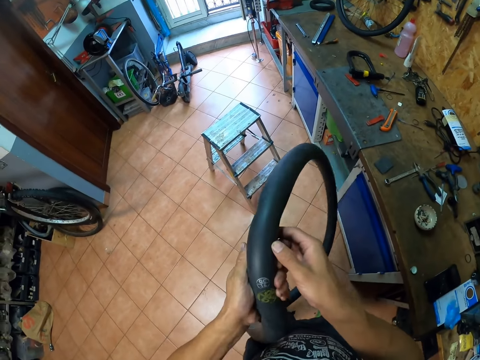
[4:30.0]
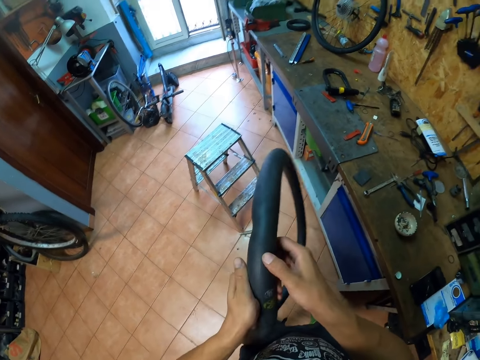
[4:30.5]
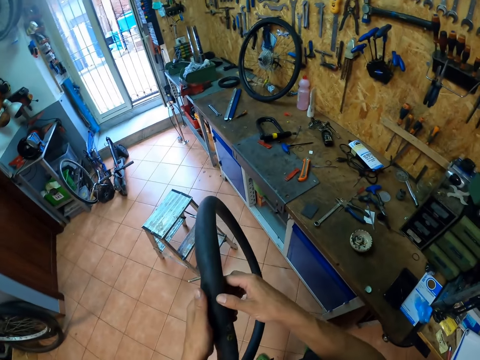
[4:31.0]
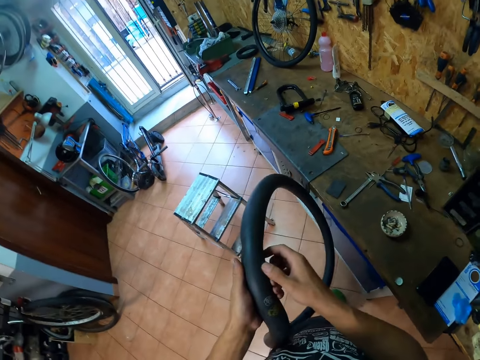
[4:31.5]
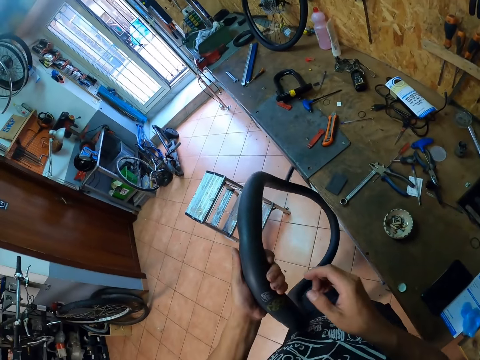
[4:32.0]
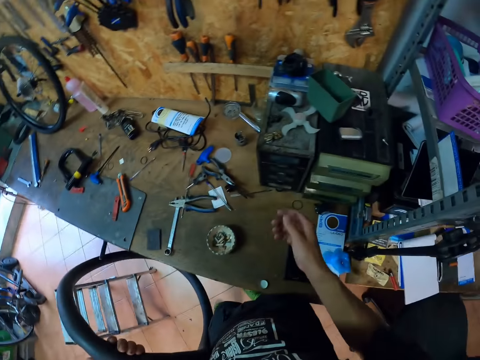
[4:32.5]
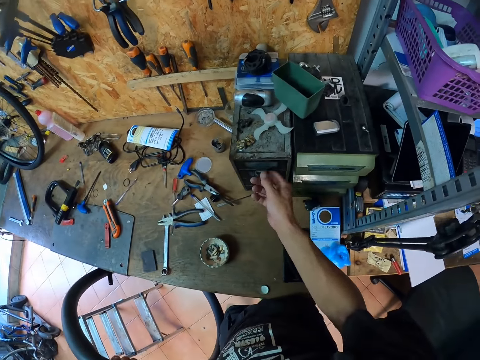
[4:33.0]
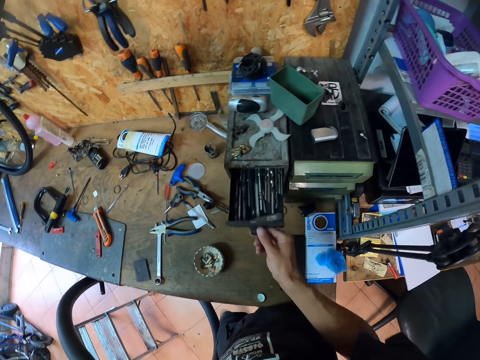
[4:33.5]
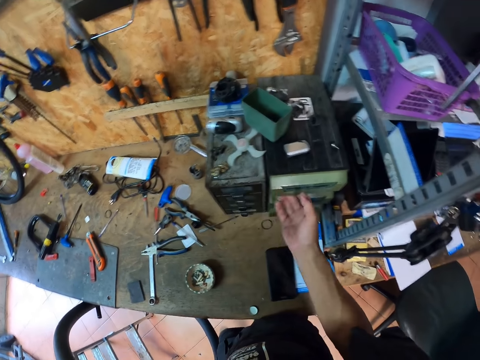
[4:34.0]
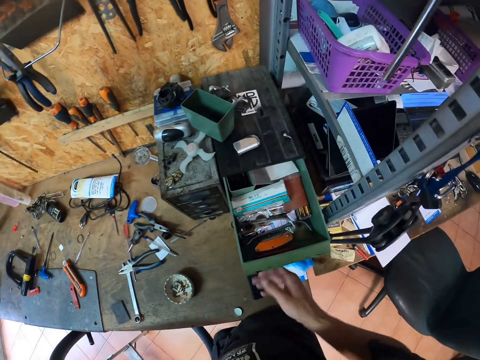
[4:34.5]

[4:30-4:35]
The camera wearer holds an inner tube with both hands. He opens a drawer on the table with his right hand. He closes the drawer on the table with his right hand. He opens another drawer on the table with his right hand.

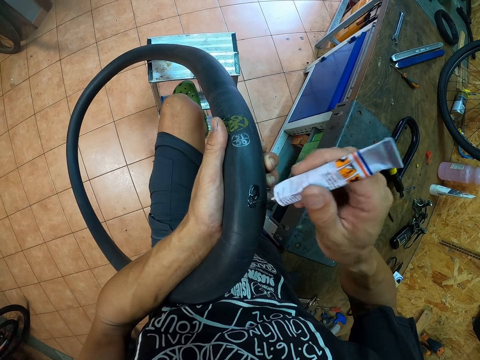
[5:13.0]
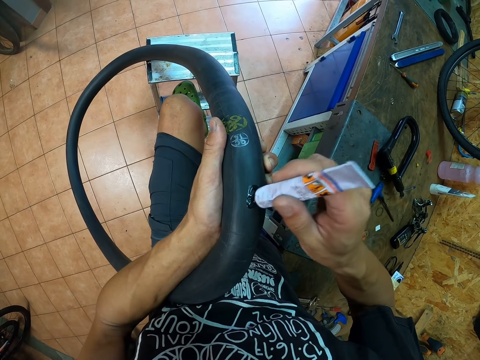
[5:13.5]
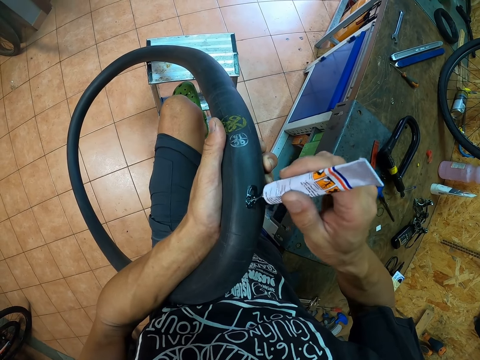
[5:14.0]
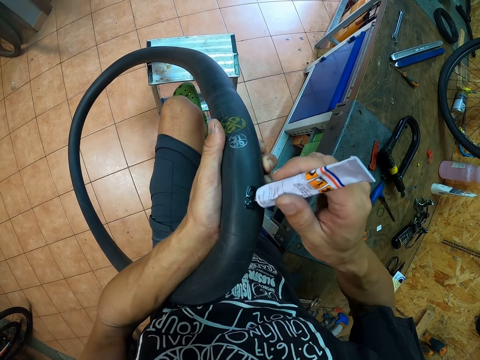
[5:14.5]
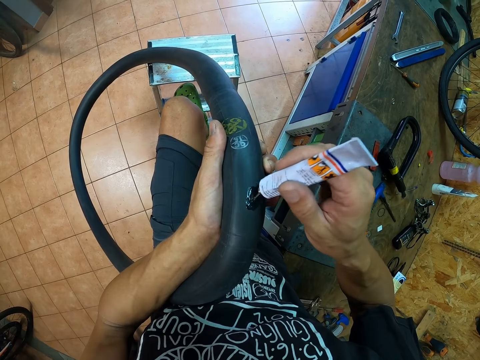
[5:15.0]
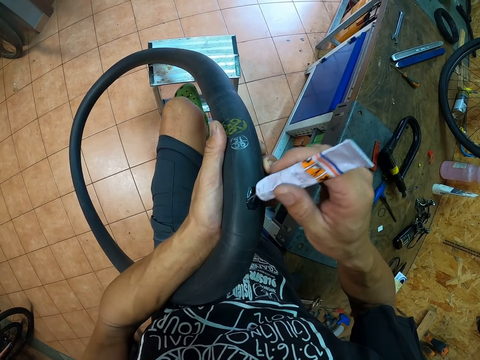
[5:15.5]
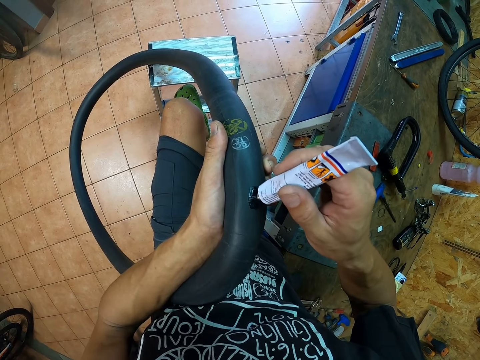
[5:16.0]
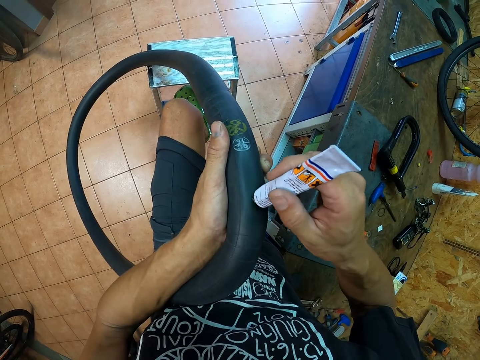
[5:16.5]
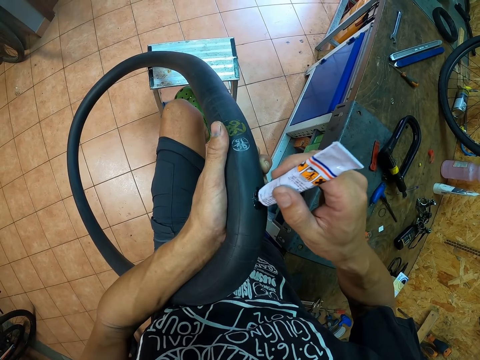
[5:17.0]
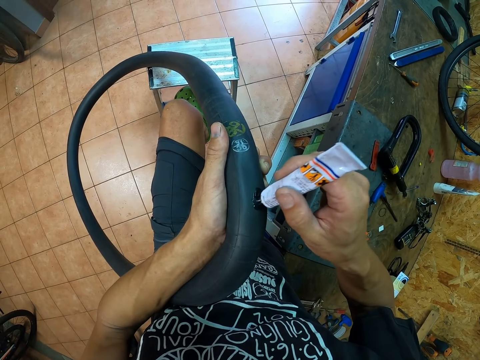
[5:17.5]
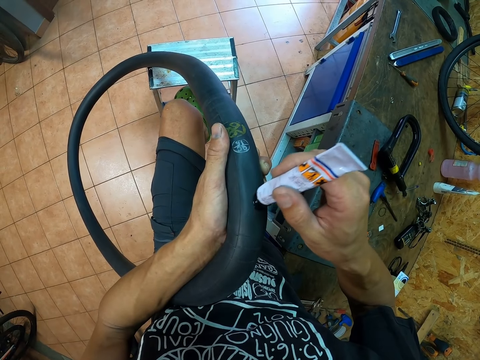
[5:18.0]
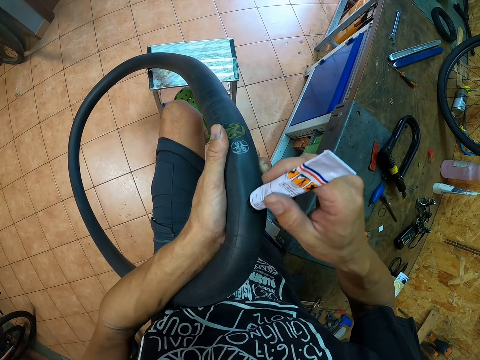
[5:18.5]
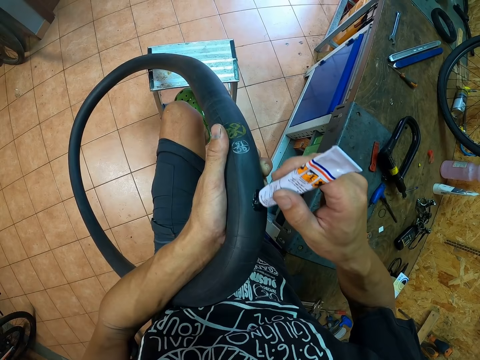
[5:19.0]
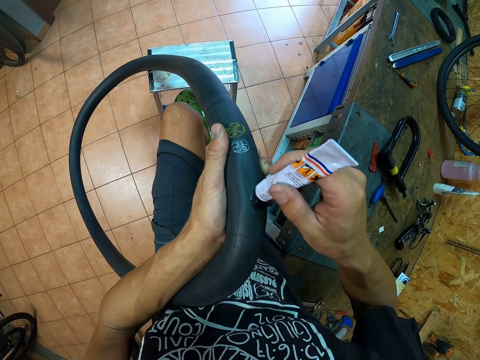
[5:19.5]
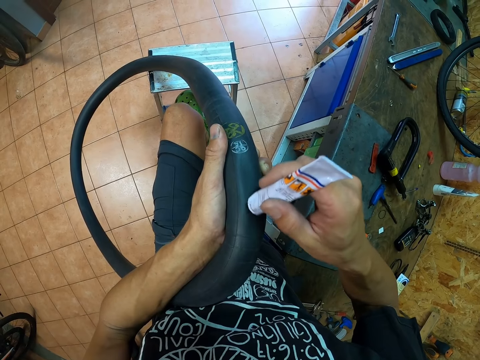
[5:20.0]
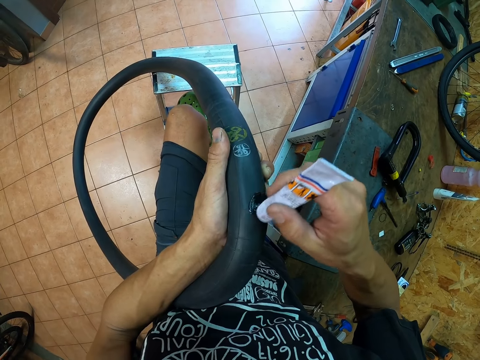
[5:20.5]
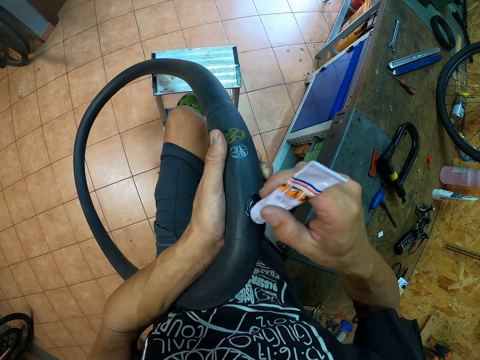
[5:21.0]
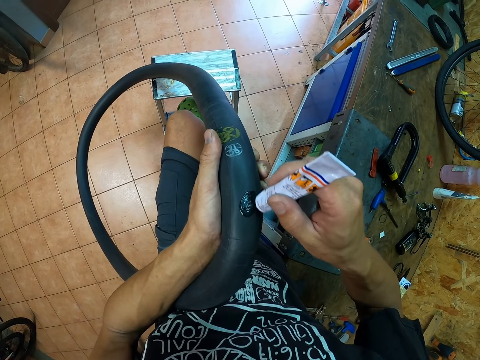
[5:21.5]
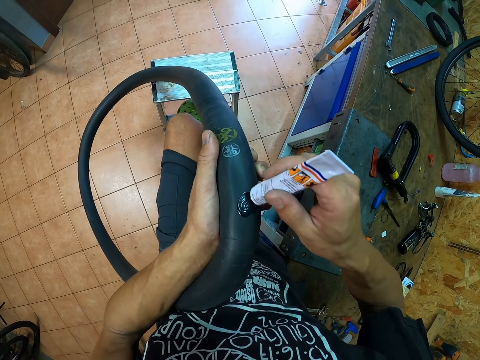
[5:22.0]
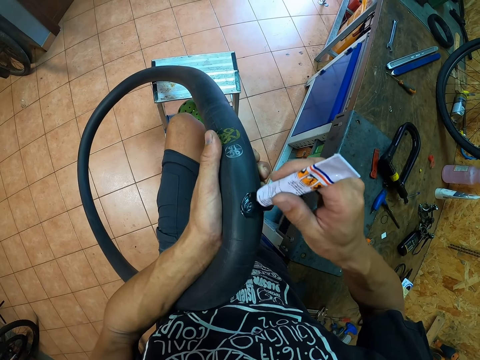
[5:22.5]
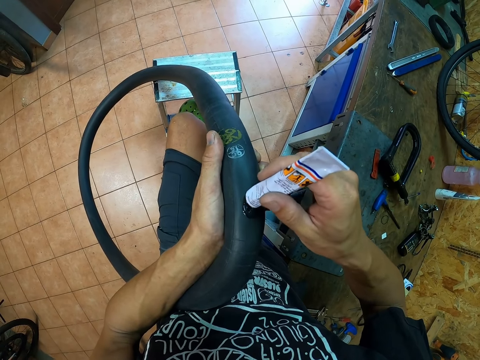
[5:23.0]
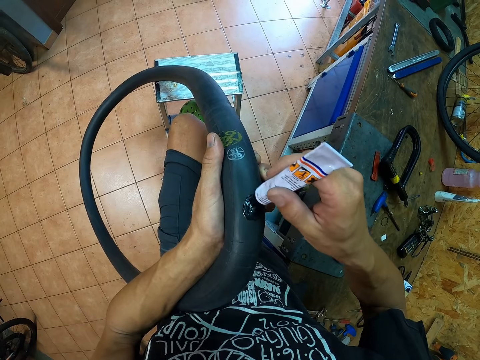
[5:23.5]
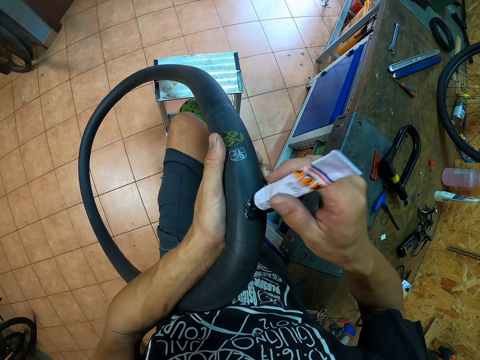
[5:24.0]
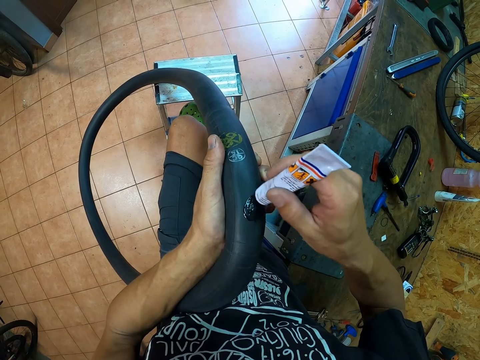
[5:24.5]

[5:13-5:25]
The camera wearer rubs glue on a tire pipe.

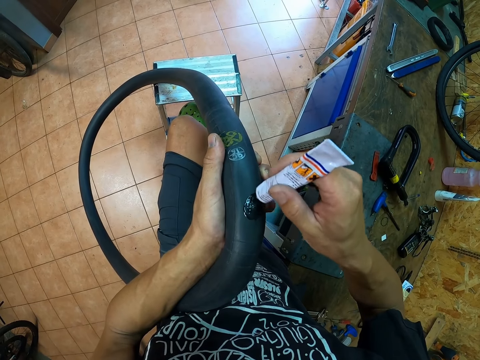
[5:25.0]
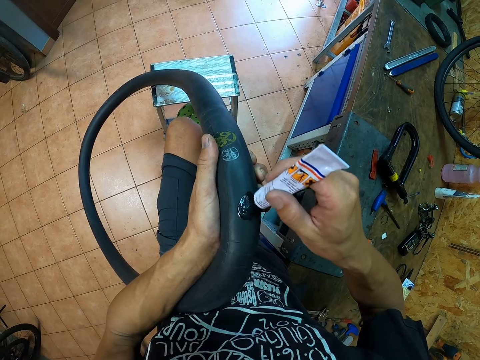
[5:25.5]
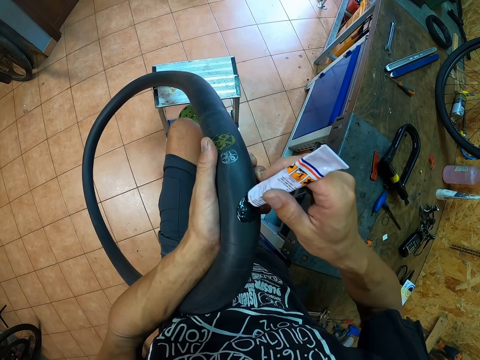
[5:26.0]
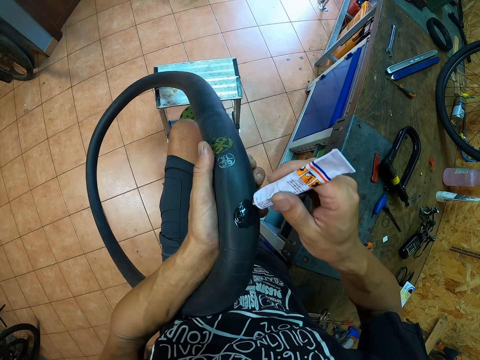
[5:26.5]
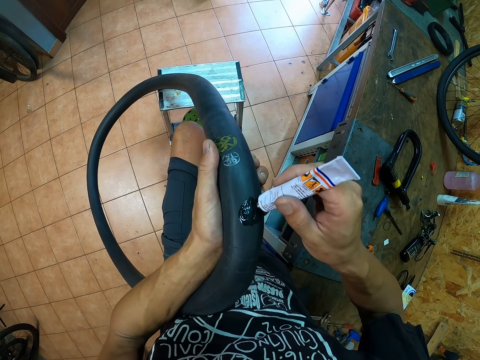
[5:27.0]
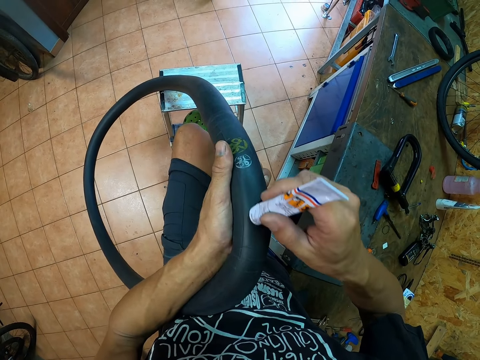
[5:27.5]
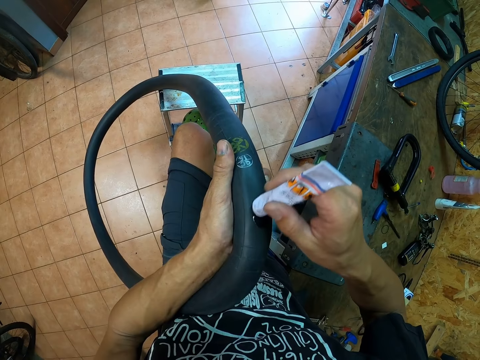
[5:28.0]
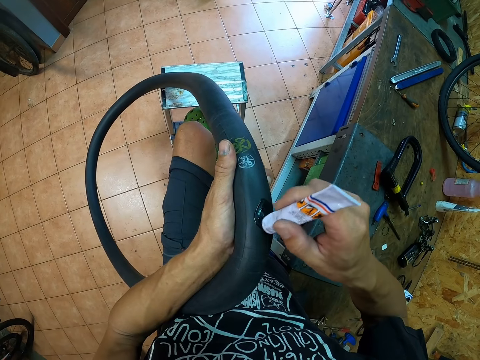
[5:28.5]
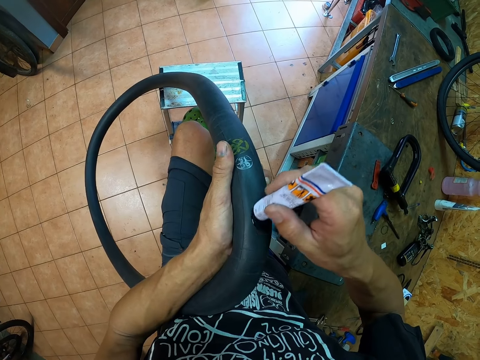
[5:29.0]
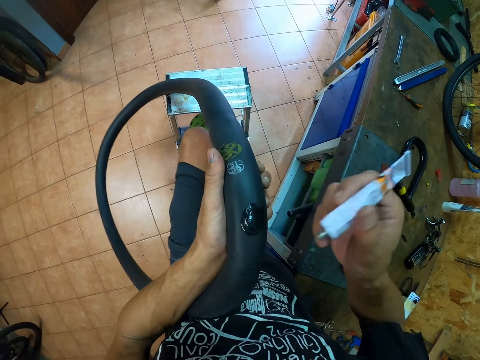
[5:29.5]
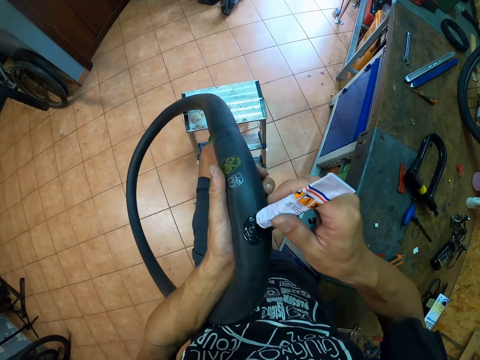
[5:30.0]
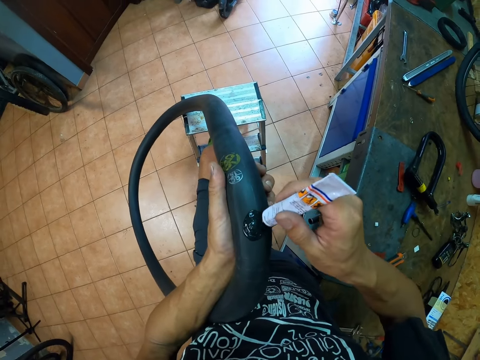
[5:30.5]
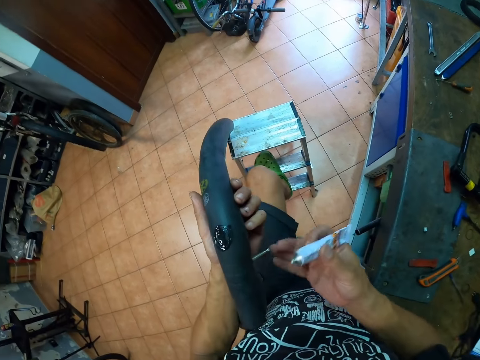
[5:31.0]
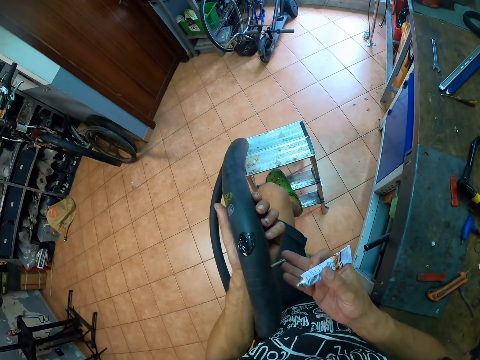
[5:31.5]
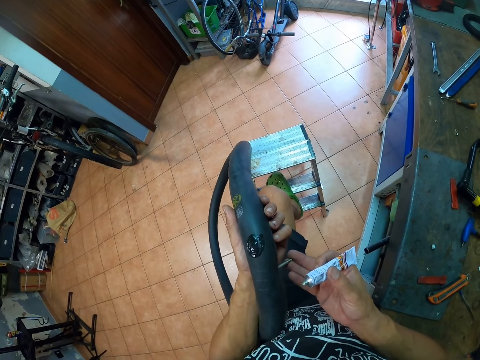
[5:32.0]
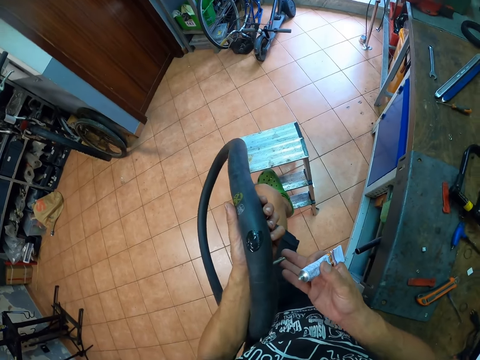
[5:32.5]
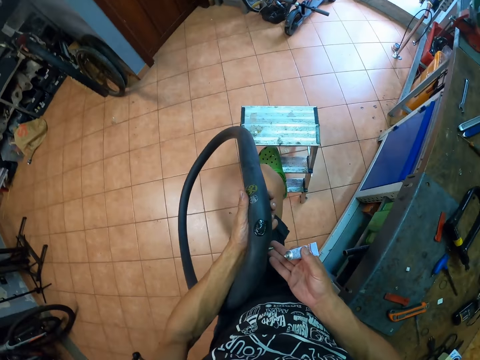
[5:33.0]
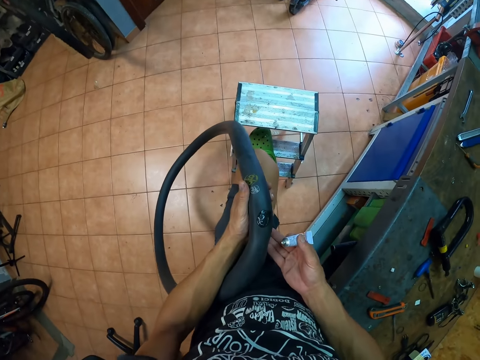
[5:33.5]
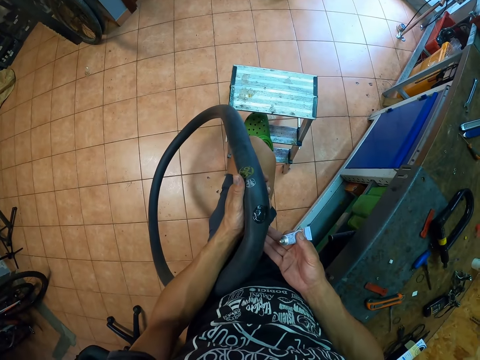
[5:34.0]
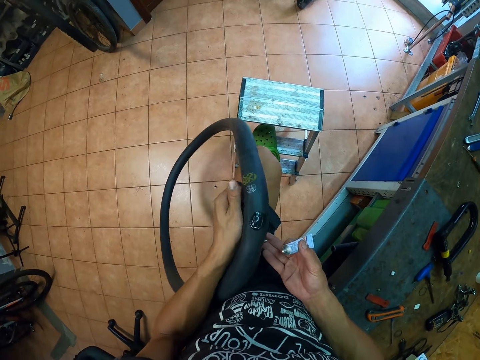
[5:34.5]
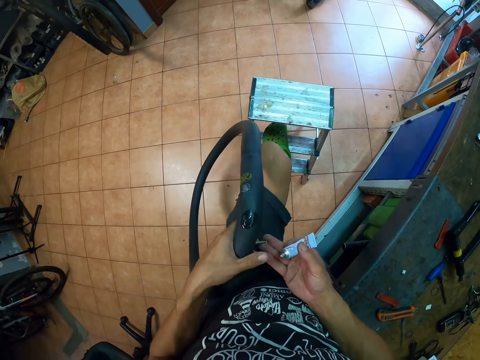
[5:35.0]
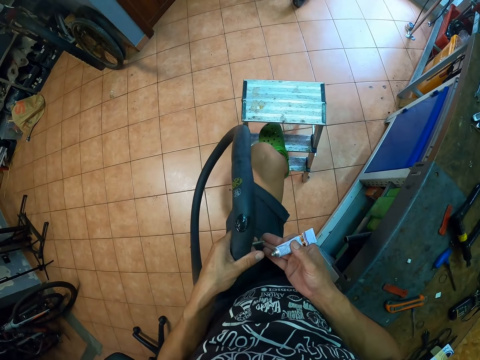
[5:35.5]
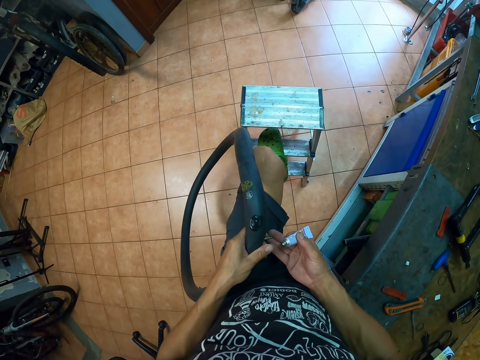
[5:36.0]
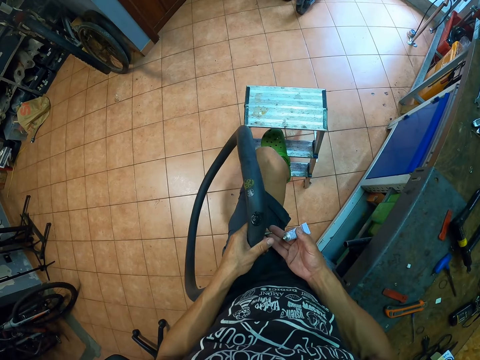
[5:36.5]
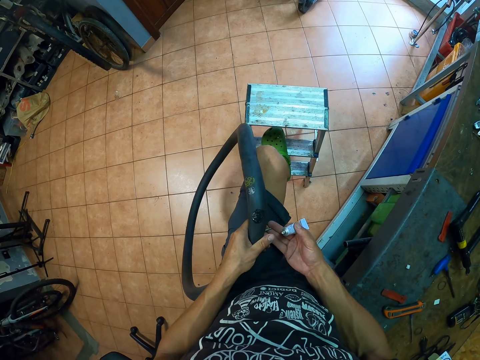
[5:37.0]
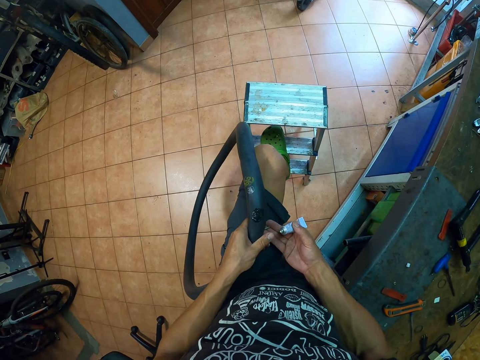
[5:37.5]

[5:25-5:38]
The camera wearer adjusts a glue bottle on a tire pipe. He rubs glue on the tire pipe. He deflates the inner tube with his right hand. He adjusts a metal rod on the tire pipe. He adjusts the tire pipe on his lap.
